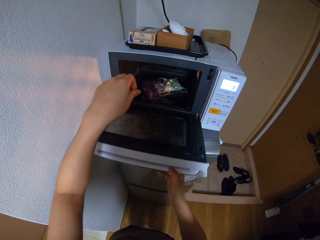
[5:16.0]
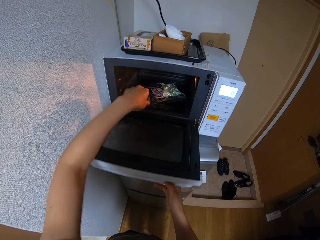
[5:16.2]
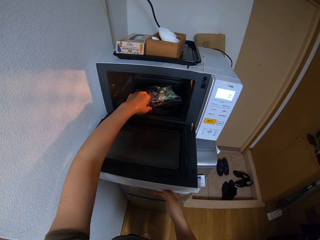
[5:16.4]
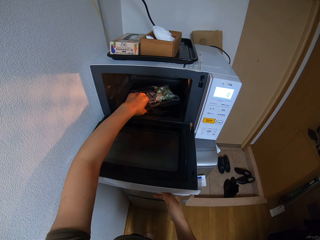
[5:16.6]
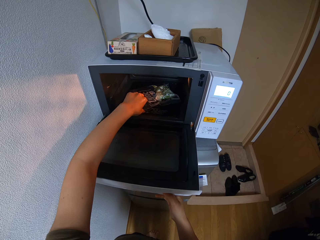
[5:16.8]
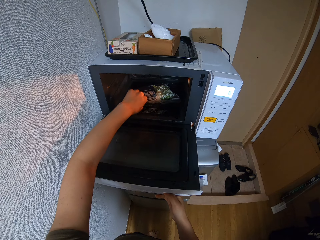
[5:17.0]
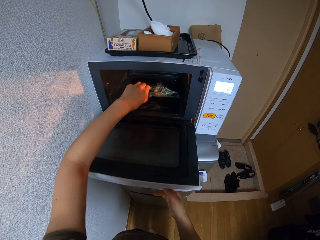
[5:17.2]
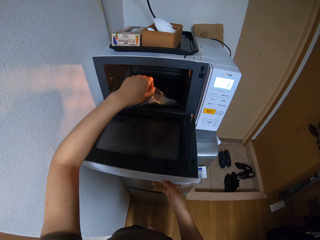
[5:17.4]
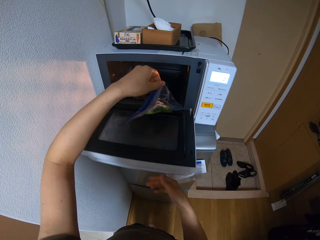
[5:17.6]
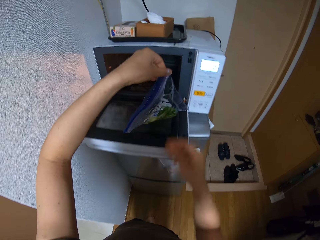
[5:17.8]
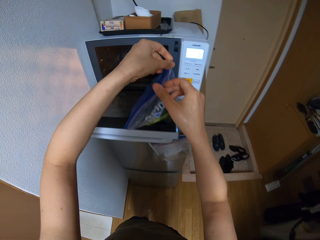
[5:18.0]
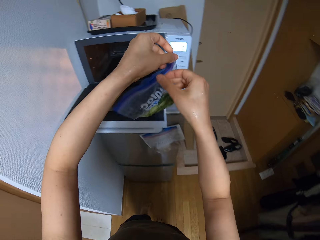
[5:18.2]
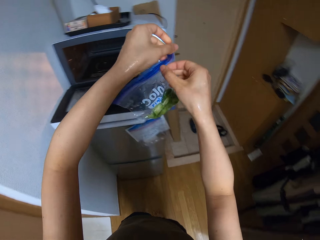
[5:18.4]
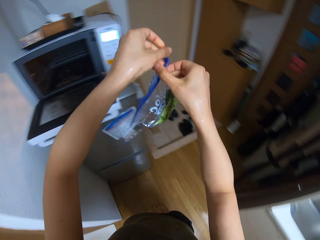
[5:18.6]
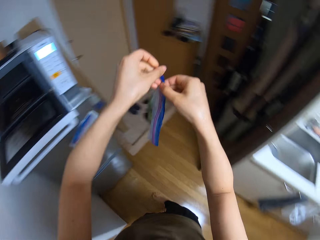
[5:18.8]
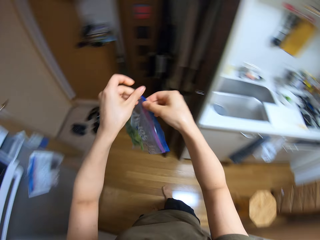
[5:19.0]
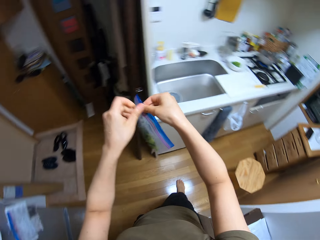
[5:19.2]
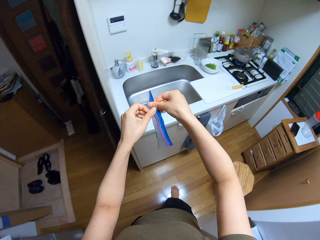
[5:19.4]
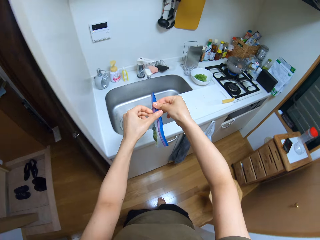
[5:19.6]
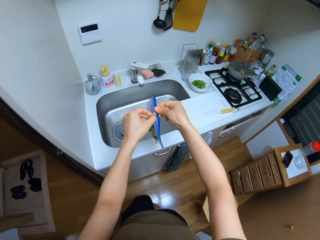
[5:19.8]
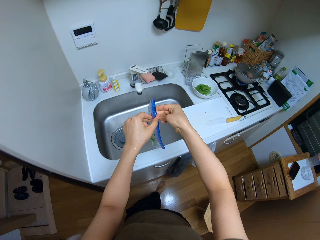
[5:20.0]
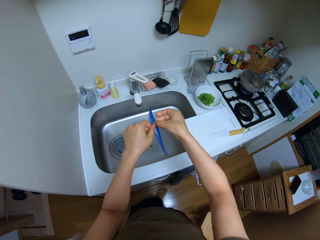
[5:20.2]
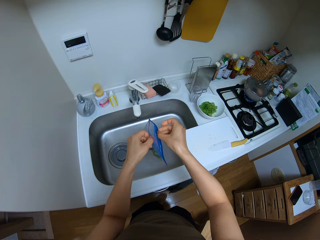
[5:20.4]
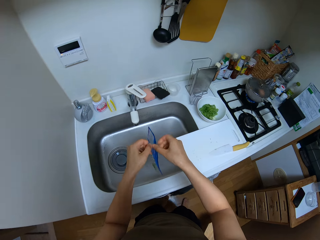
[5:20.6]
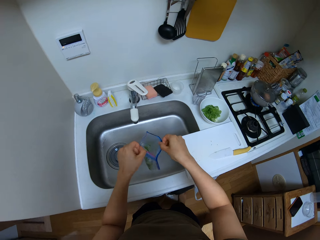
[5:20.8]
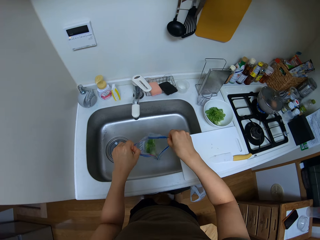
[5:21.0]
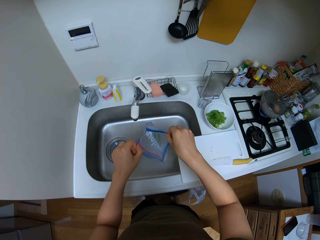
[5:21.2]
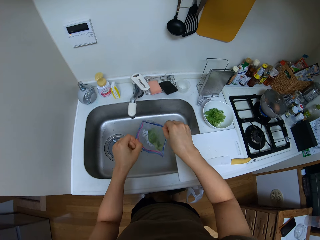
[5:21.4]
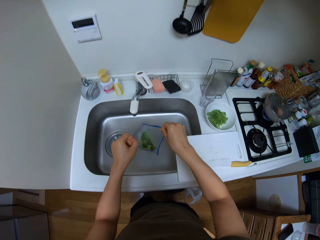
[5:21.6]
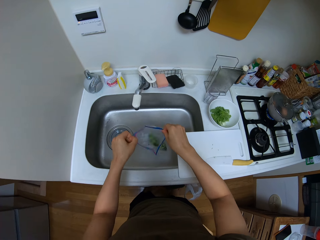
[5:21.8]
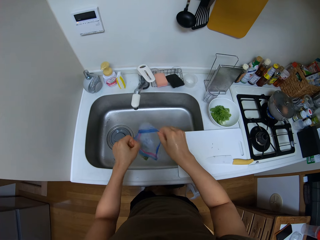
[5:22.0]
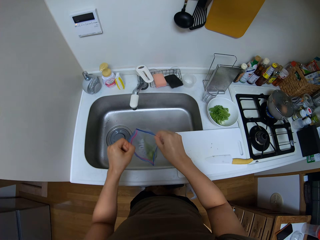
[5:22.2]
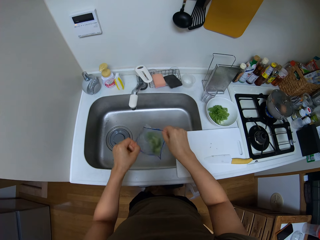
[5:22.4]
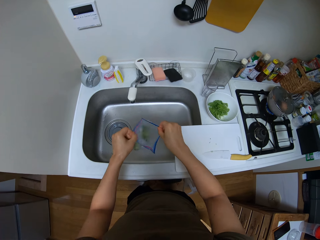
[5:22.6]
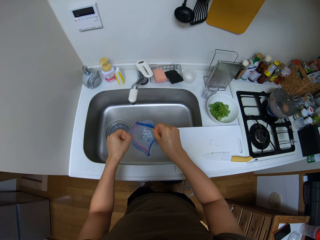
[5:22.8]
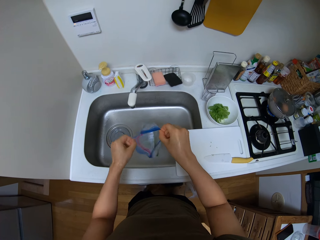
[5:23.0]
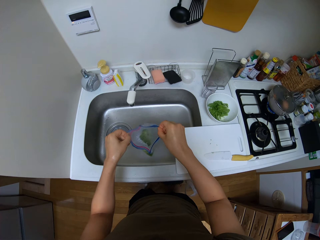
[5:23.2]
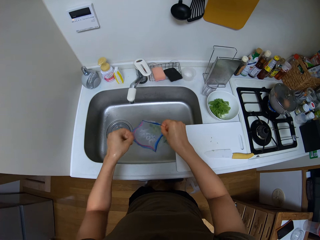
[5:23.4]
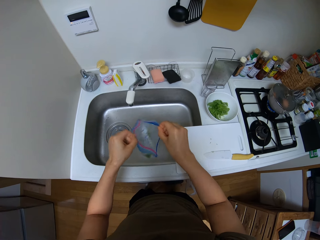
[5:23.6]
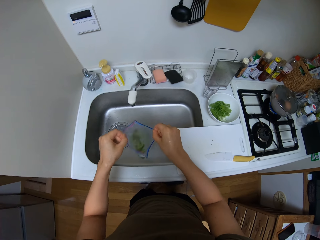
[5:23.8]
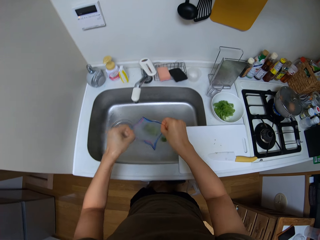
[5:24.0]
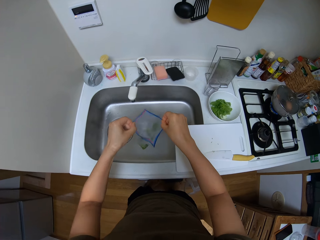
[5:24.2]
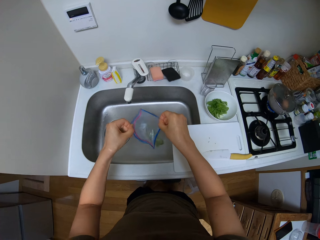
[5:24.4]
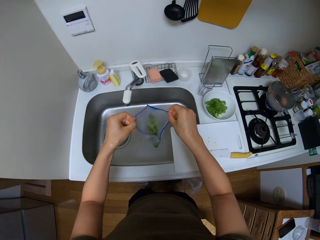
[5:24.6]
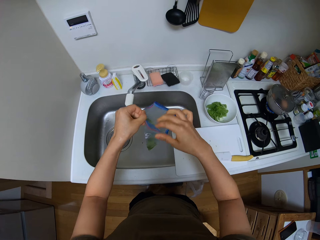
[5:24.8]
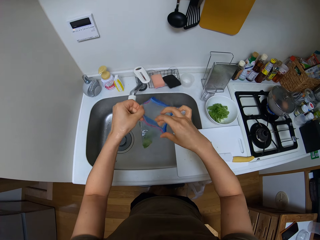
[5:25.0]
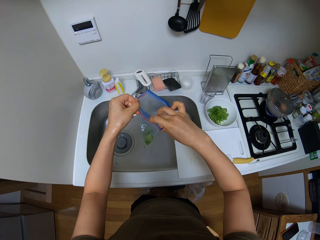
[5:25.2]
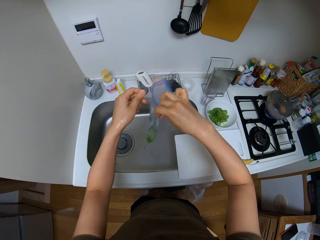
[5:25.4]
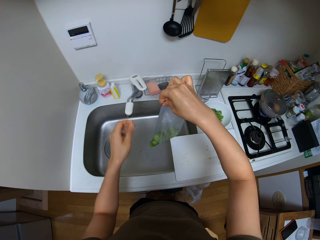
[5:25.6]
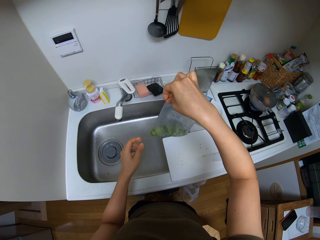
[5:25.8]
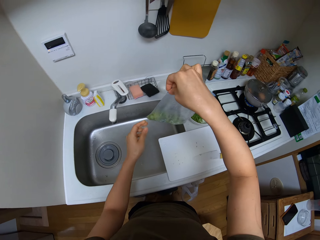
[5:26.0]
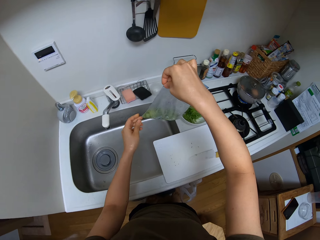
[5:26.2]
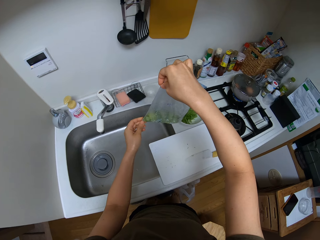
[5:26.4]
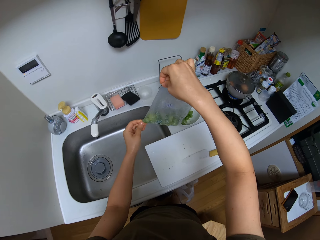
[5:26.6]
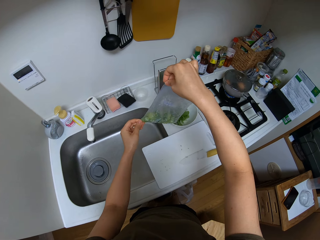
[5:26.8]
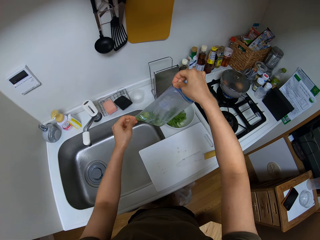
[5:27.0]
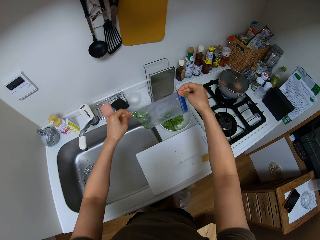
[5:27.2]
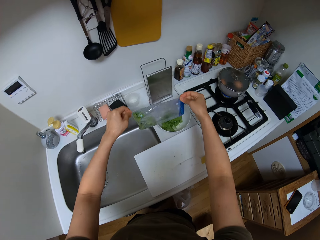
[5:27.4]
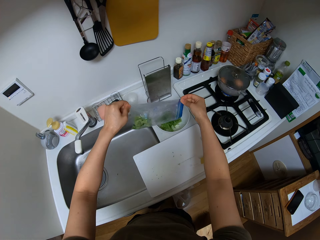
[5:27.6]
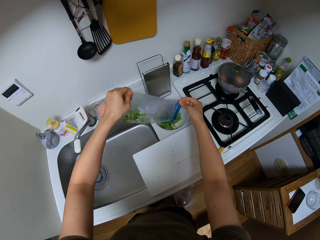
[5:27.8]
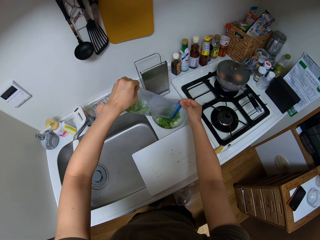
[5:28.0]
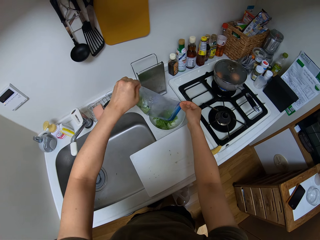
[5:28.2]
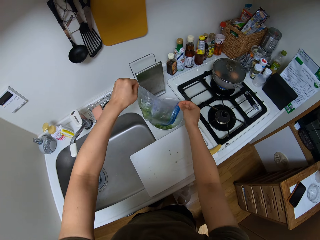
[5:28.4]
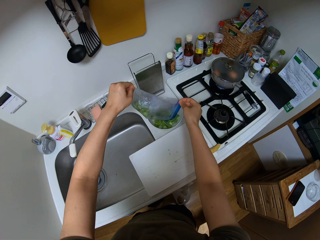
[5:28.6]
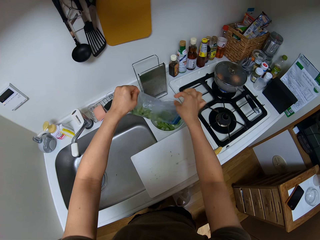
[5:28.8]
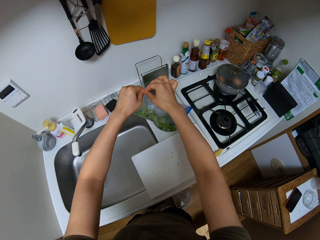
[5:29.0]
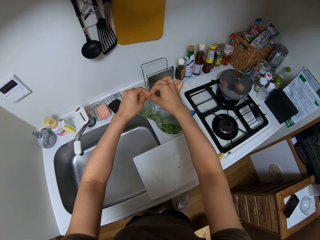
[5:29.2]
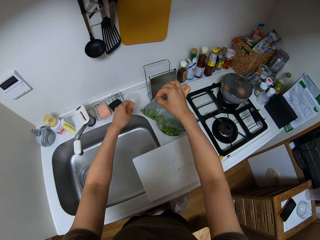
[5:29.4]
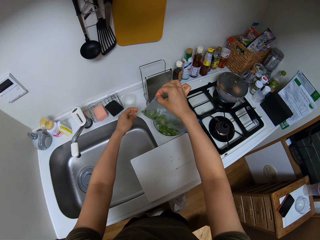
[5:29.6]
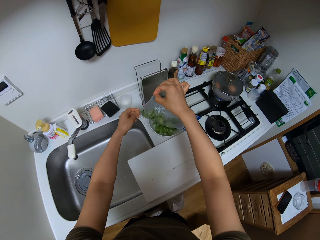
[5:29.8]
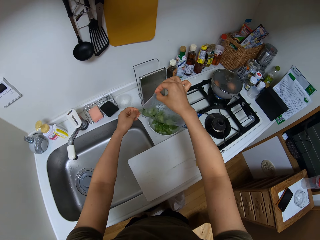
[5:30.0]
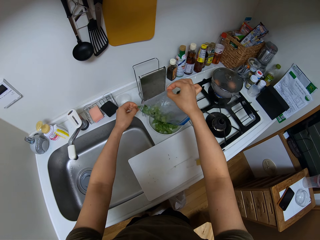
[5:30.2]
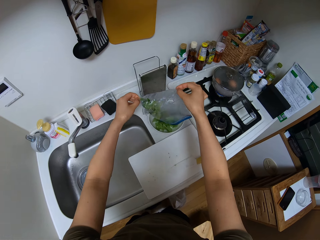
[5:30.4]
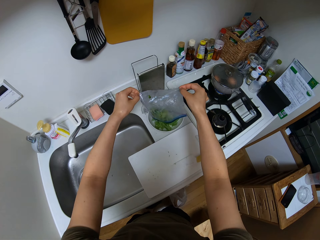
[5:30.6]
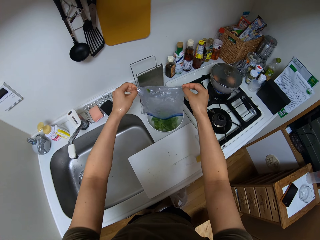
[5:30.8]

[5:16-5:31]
The camera wearer opens a microwave. They pick a packet of broccoli or sachet from the microwave. They carry the sachet. They walk. They put the sachet on the sink. They open the sachet. They shake the zip lock bag or paper bag. They hold the paper bag. They put the broccoli in the bowl.

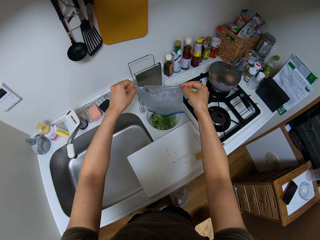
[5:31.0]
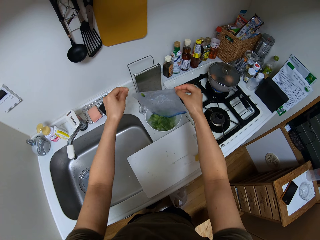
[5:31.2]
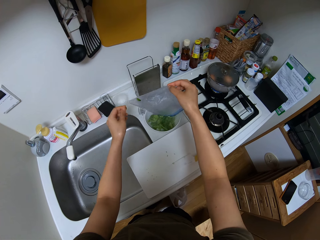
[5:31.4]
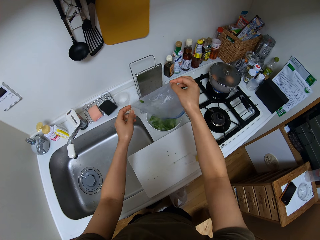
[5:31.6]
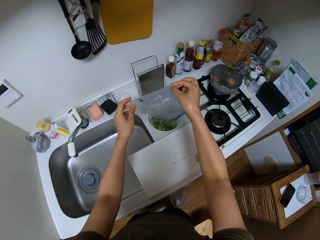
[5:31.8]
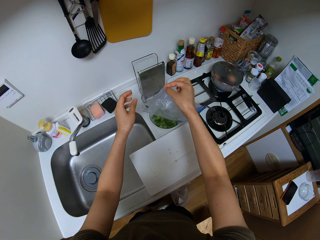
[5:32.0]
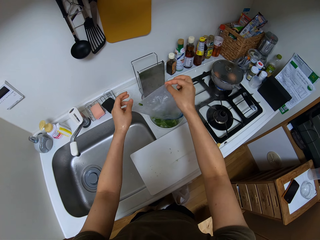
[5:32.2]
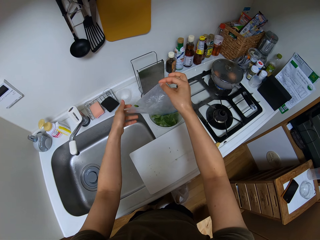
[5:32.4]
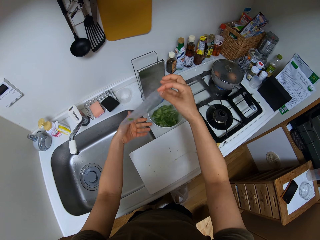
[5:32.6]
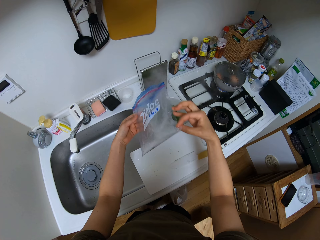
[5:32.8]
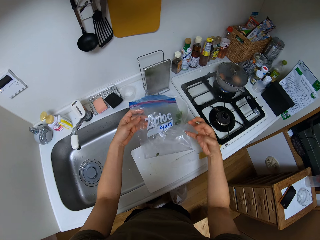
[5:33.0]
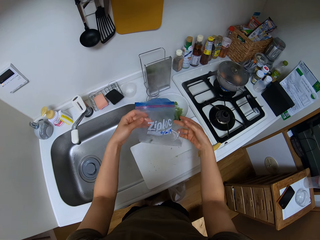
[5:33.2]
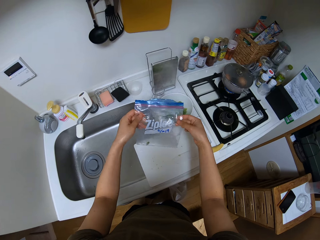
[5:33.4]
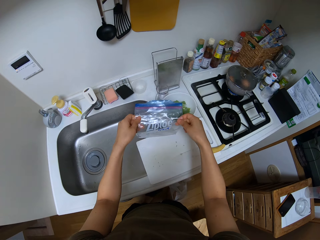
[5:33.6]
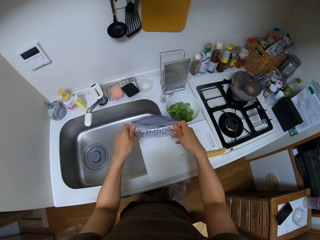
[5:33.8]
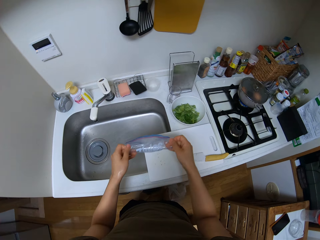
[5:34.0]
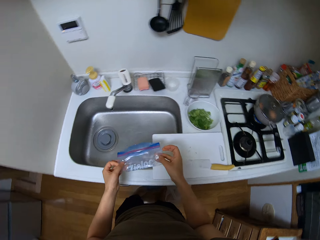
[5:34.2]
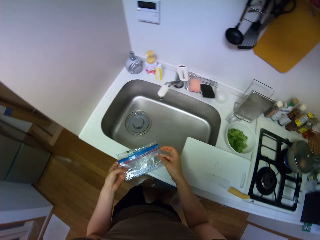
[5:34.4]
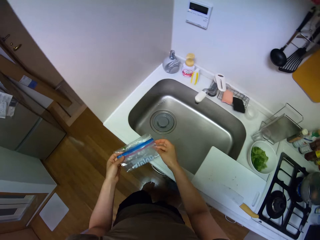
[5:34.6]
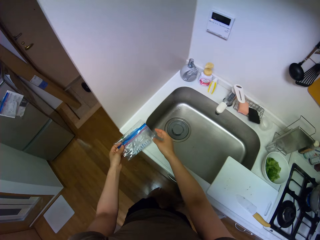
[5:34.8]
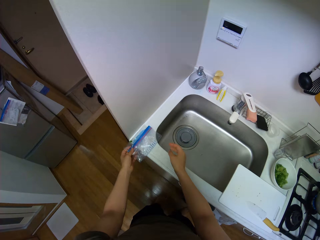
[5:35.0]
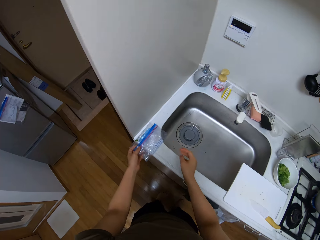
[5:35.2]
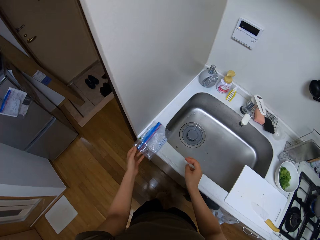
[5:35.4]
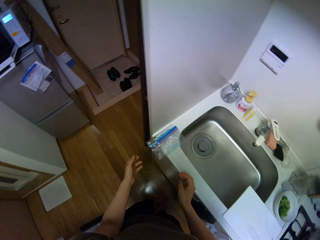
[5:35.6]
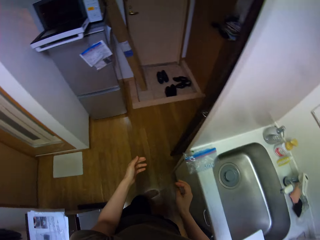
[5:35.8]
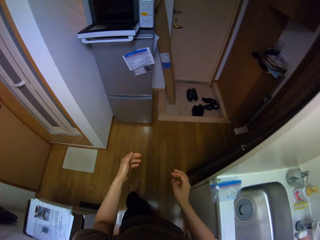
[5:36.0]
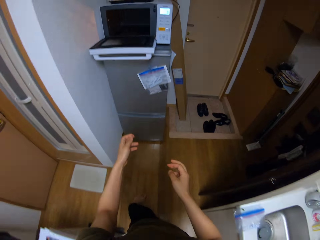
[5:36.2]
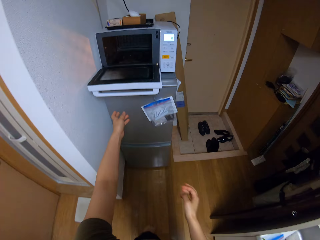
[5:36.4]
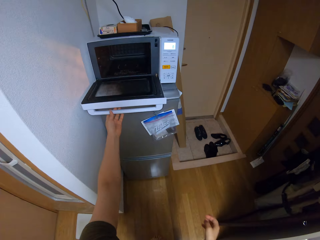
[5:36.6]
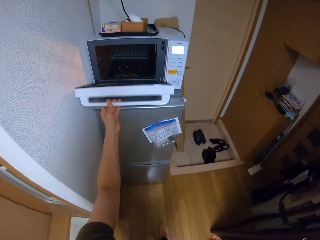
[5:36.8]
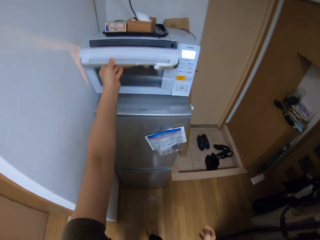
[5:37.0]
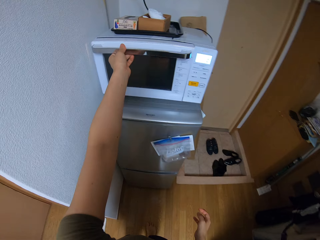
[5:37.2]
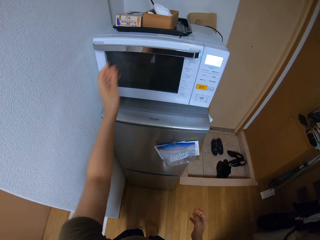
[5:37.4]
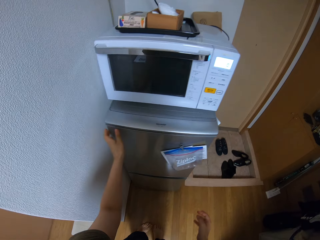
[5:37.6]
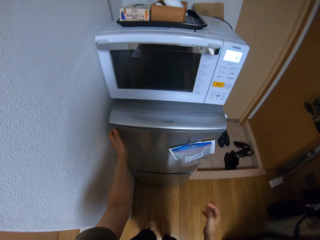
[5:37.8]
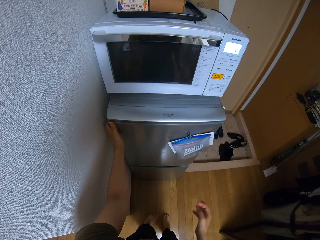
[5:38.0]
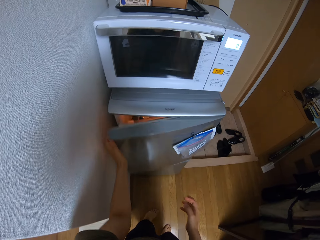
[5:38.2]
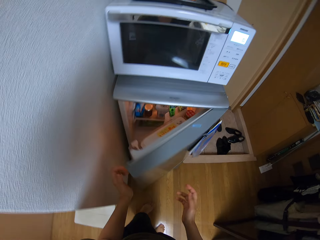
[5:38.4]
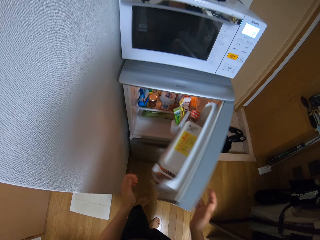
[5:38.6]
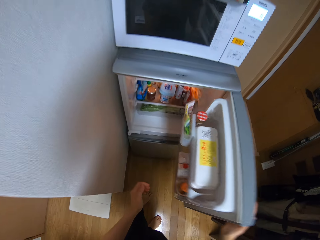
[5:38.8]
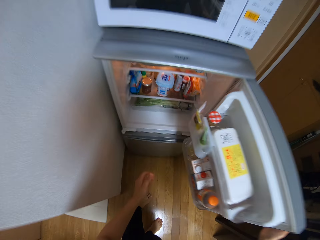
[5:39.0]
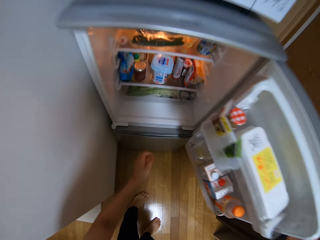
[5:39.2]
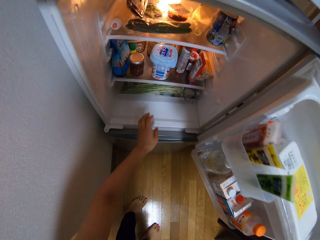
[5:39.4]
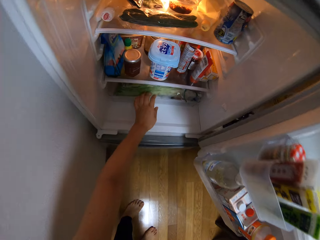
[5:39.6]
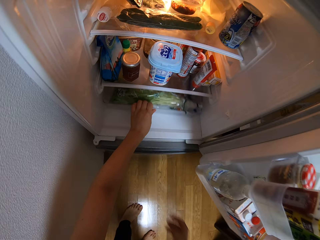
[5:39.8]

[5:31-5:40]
The camera wearer folds the zip lock bag or paper bag. They put the zip lock bag on the kitchen counter. They take a step. They close the microwave. They open a fridge.
